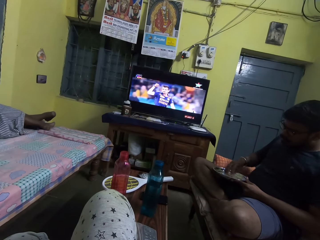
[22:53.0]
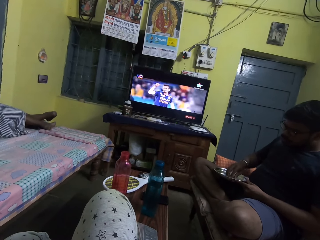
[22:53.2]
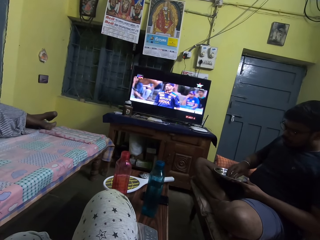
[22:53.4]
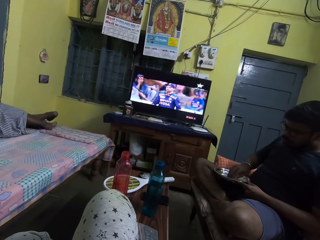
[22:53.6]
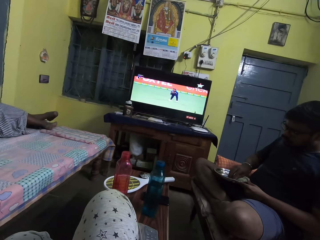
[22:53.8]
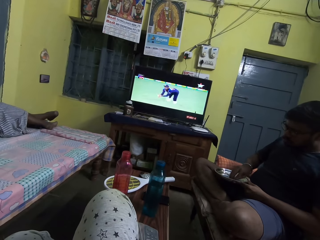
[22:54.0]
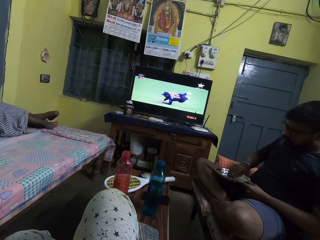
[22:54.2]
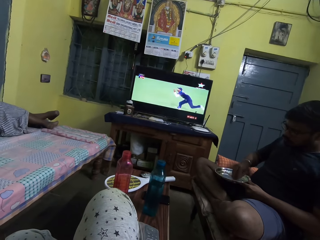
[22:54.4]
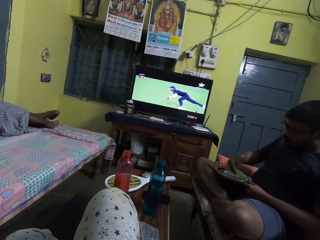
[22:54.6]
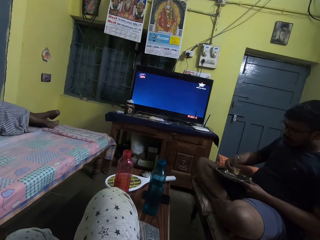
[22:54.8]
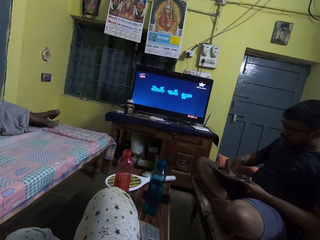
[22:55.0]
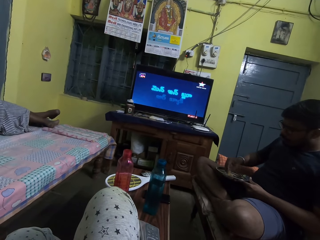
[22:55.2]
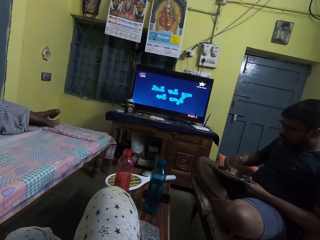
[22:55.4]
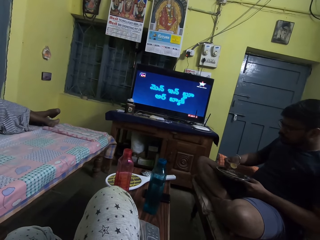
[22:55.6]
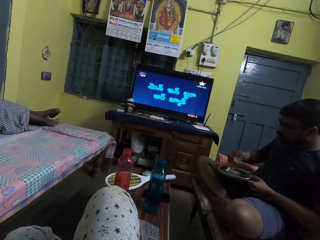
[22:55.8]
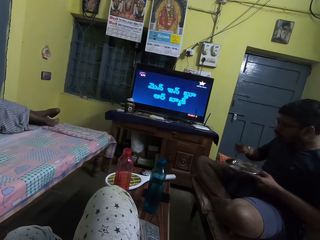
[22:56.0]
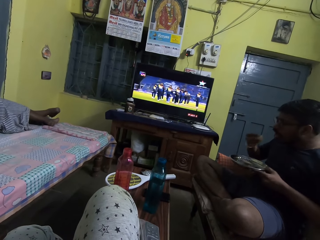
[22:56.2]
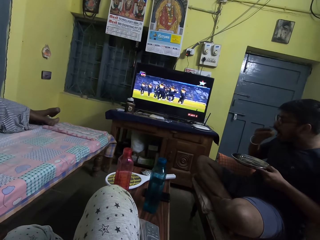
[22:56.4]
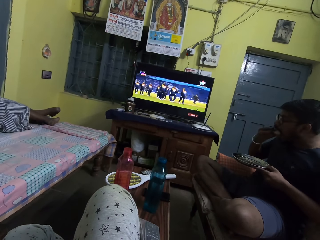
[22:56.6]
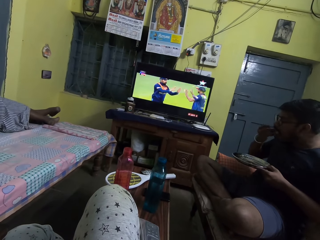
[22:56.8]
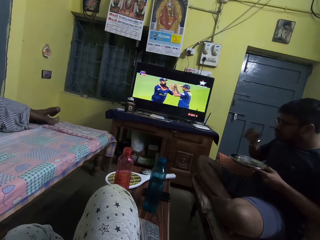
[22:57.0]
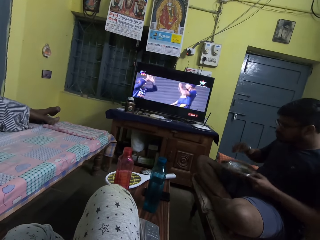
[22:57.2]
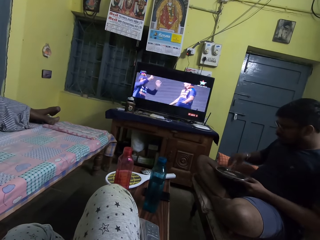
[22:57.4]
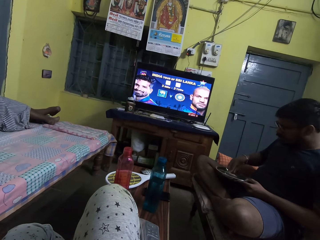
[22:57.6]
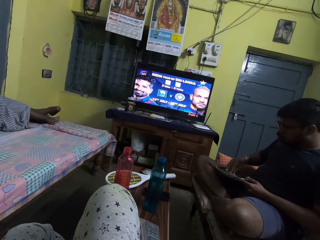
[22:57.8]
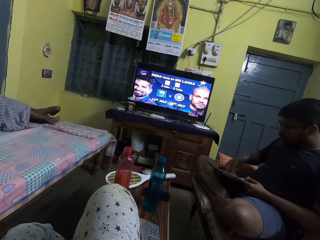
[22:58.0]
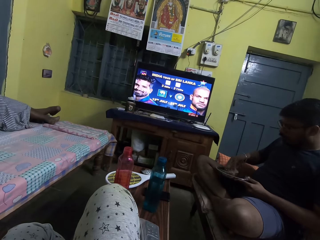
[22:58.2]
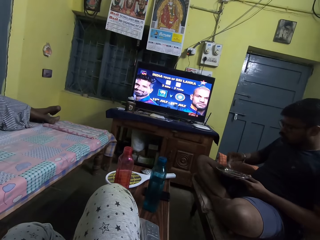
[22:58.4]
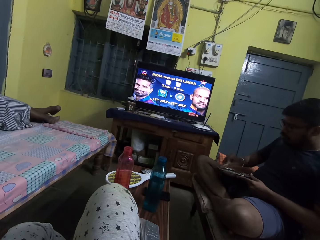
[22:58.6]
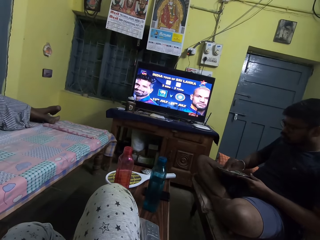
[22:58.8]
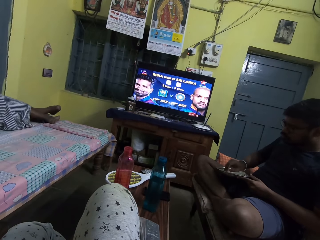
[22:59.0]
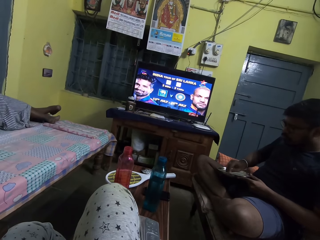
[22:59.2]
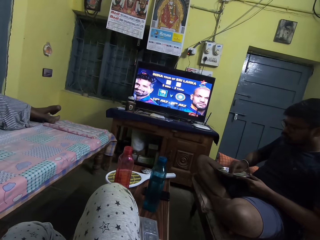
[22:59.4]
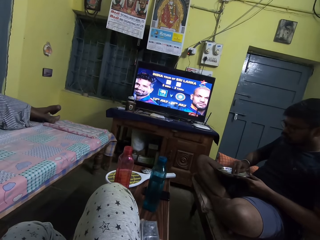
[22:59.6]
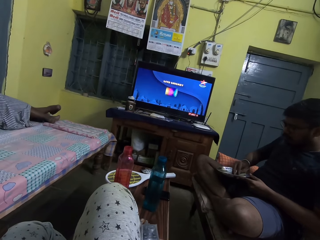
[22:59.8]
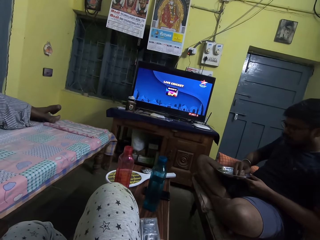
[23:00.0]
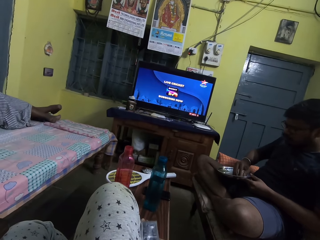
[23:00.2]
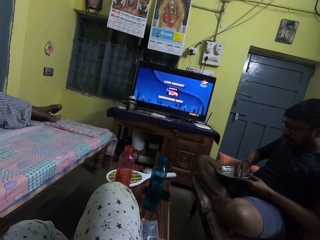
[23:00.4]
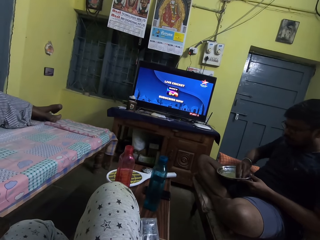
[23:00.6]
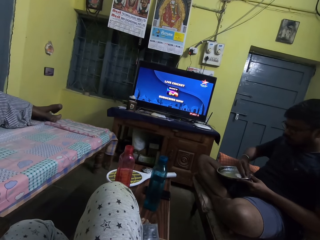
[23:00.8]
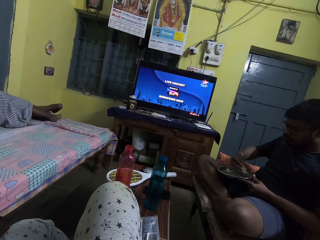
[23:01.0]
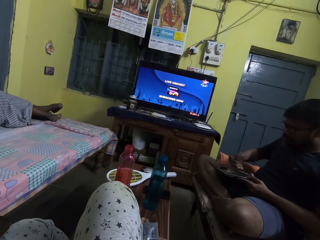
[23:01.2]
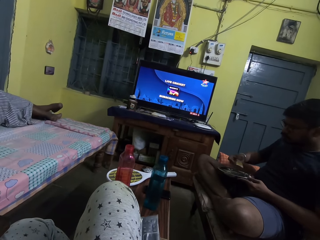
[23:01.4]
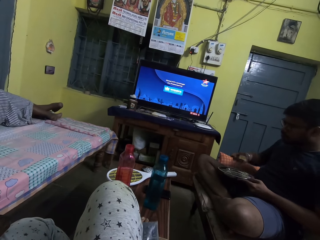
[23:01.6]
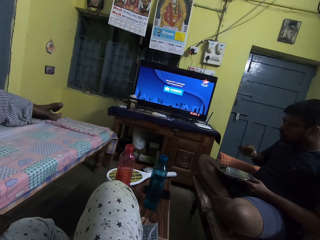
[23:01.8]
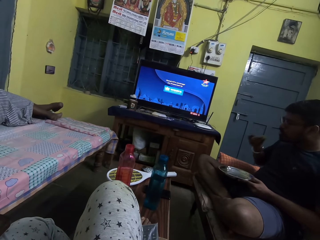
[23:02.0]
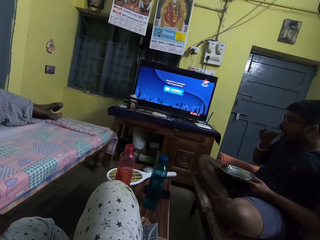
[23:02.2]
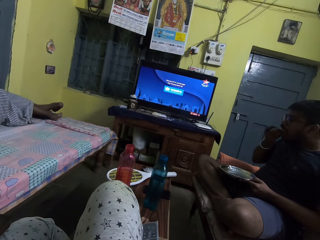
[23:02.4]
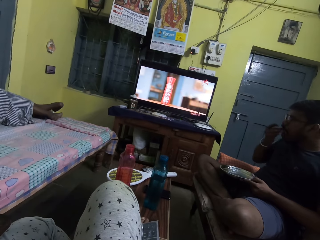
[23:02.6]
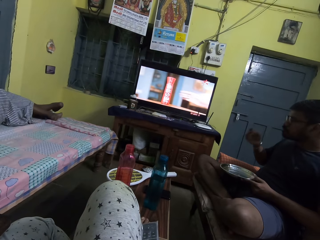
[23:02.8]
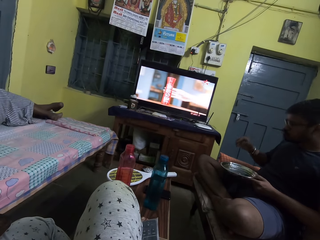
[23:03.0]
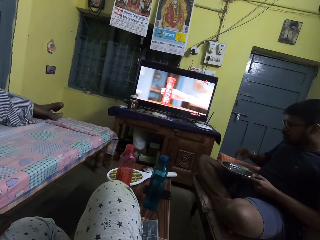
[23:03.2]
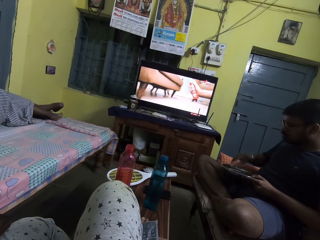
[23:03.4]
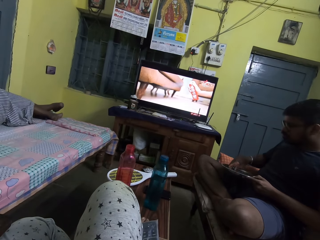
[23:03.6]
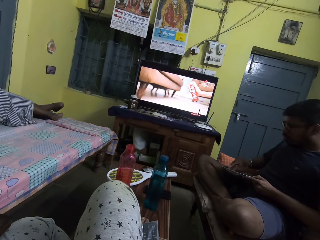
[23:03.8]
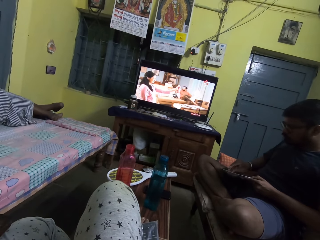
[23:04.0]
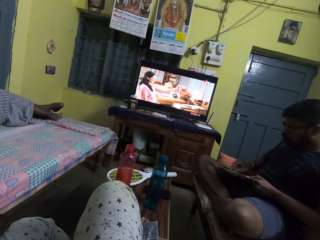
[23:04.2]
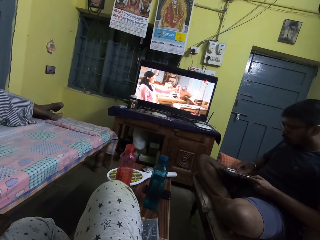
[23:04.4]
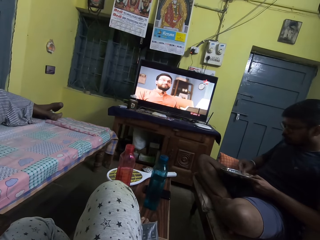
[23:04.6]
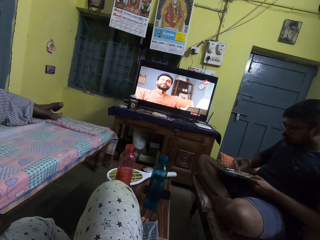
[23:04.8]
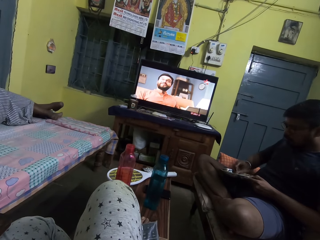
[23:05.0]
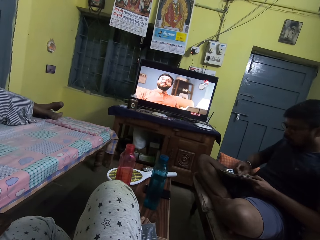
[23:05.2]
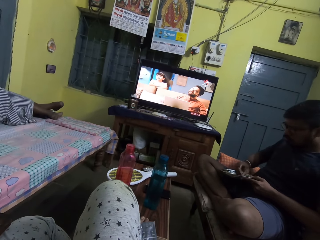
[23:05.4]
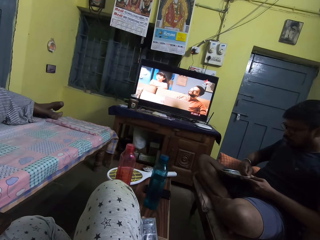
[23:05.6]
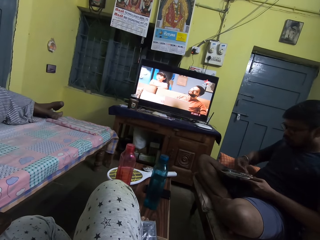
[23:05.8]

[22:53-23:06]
The man raises the plate in his left hand. The man puts the naan bread in his mouth with his right hand. The man picks the naan bread from the plate in his left hand with his right hand. The man rubs the naan bread in his right hand on the plate in his left hand. The camera wearer rubs her right lap with the remote in her right hand. She moves the remote. The man puts the naan bread in his mouth with his right hand. The man rubs the naan bread in his right hand on the plate in his left hand.

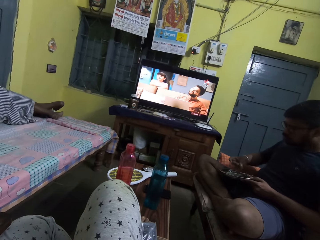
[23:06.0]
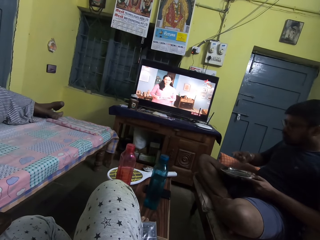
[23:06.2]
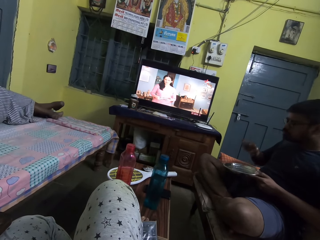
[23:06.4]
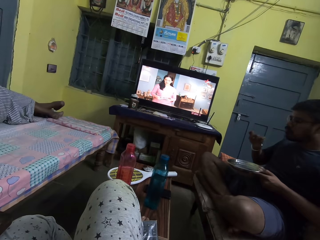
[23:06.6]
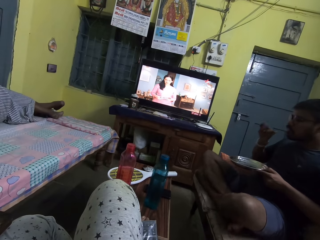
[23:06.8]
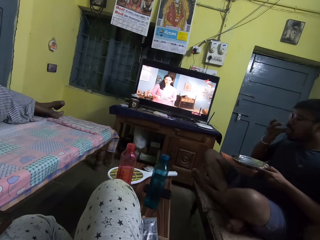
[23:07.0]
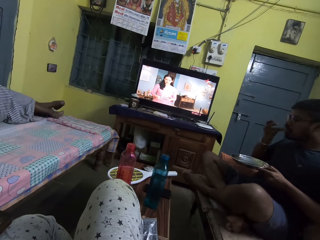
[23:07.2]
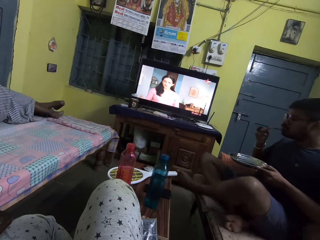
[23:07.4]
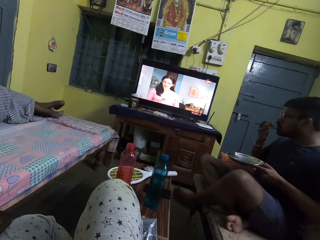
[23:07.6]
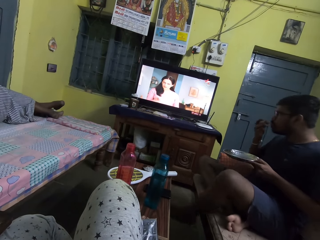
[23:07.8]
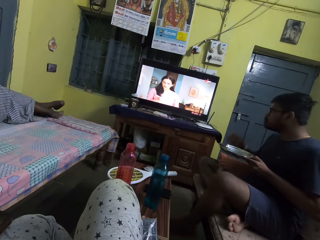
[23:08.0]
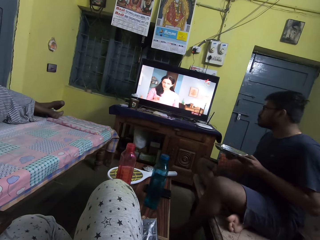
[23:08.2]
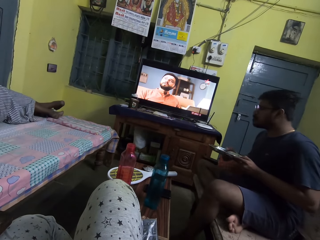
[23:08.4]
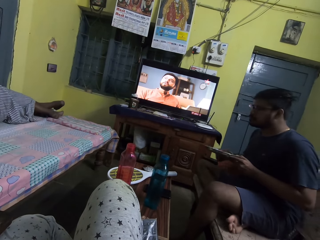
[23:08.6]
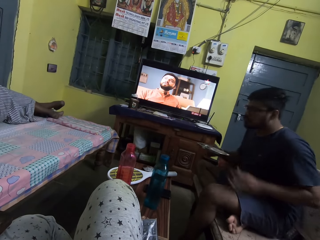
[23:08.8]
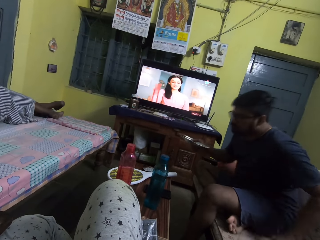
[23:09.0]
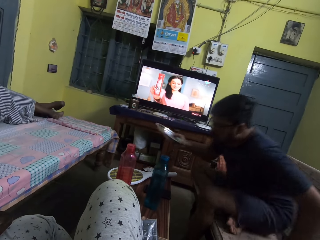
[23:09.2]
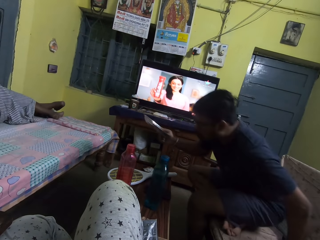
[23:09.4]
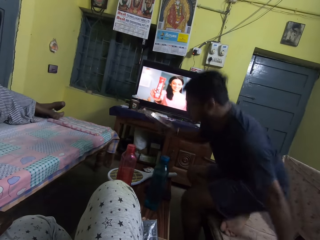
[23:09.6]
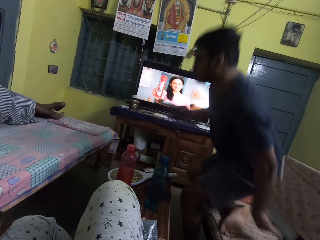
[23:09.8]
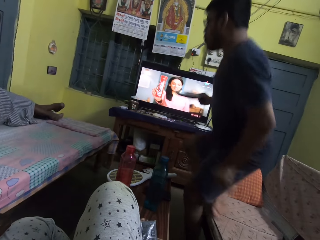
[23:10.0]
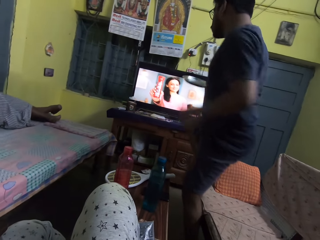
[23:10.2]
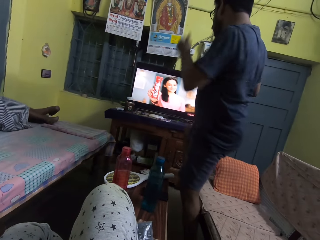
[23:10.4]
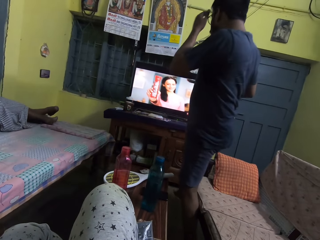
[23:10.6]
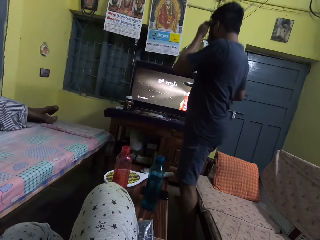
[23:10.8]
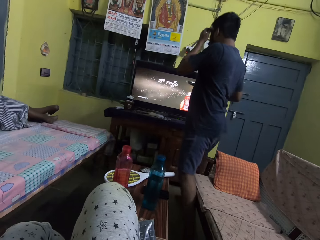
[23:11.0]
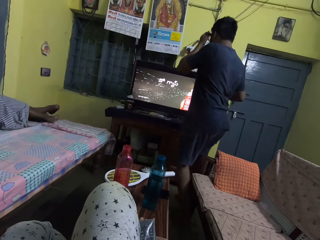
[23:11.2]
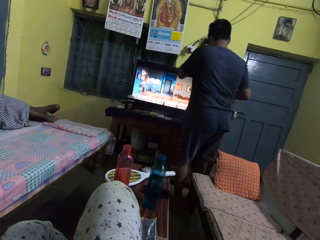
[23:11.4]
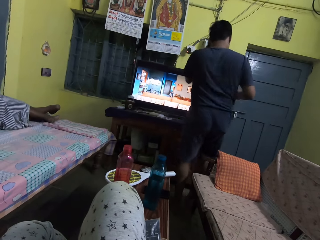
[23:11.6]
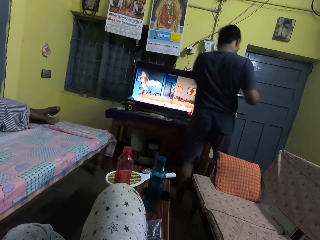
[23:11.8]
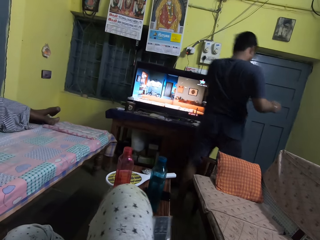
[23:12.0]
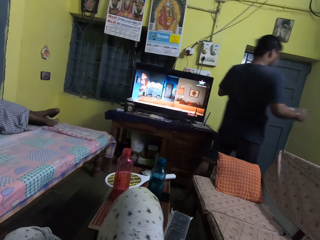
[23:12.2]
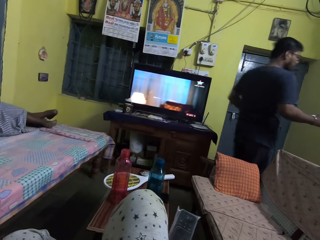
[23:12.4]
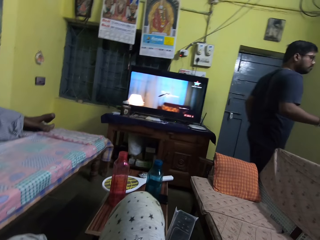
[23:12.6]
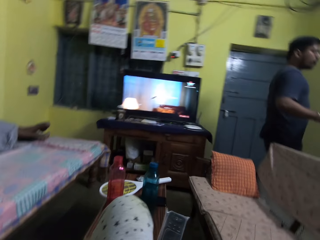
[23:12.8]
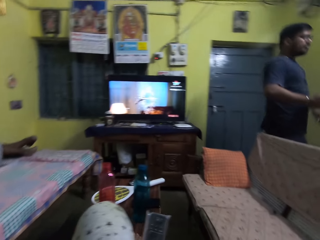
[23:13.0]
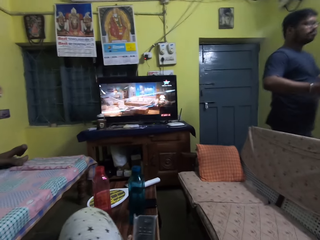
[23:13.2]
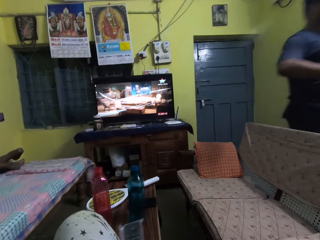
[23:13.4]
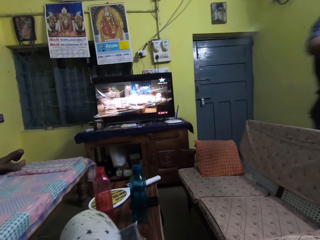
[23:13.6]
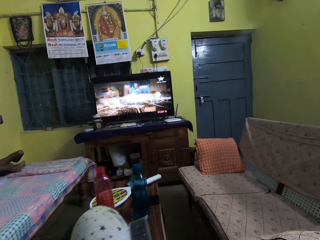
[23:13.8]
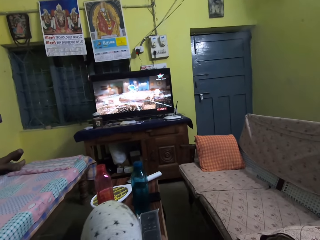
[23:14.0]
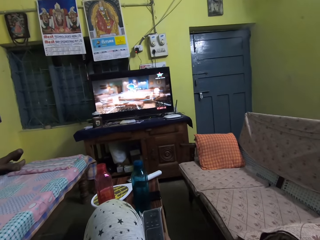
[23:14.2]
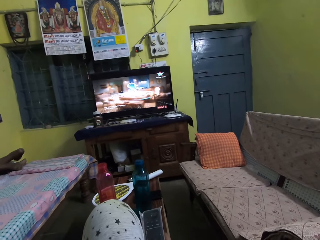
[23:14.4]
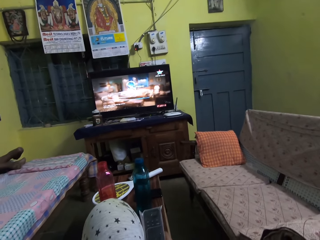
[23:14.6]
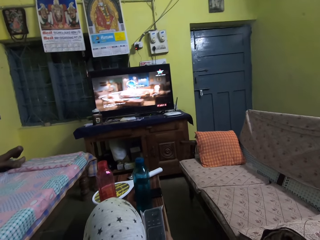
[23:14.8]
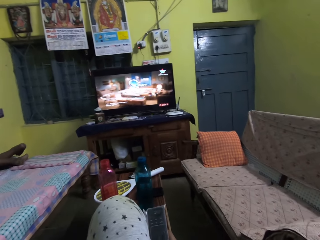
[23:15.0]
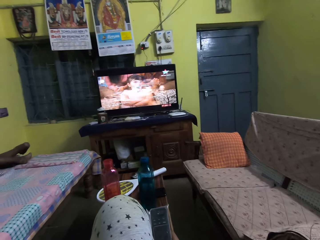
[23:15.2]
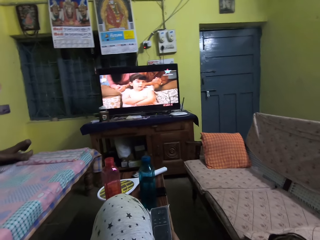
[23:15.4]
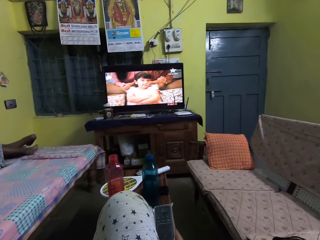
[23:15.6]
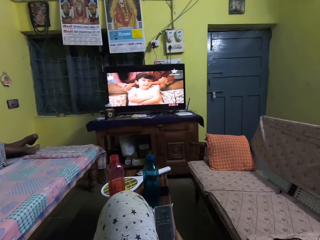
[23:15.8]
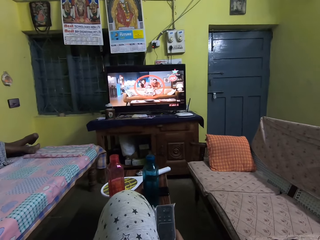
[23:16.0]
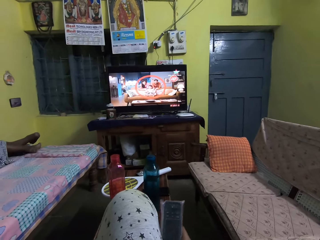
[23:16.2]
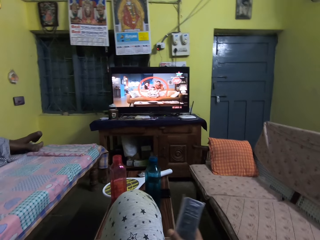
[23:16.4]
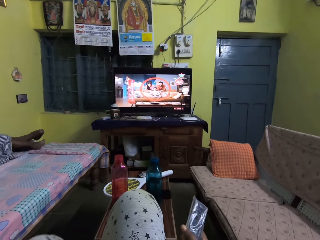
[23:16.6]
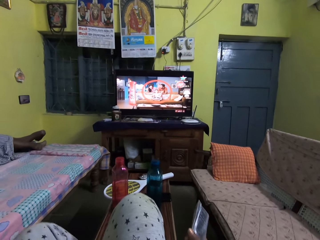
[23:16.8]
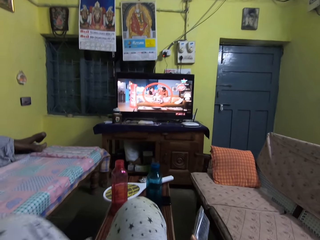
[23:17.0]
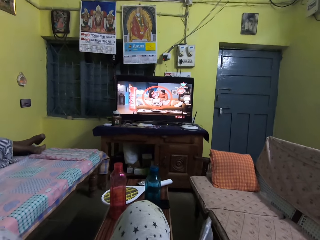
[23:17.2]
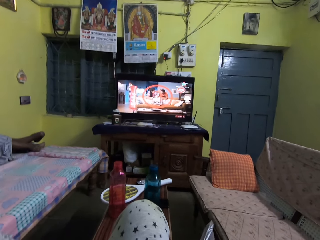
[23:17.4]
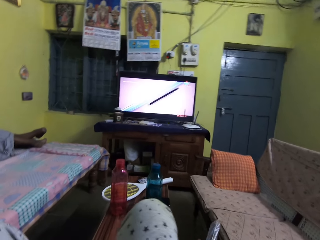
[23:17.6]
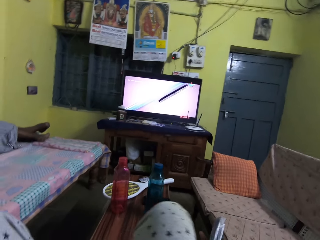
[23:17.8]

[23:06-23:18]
The man puts the naan bread in his mouth with his right hand. The man stands, touches his face with his left hand and walks out of the living room. The camera wearer shakes her right leg on the table. She places her left leg on a chair.
